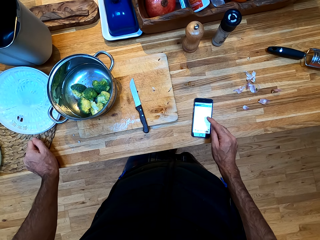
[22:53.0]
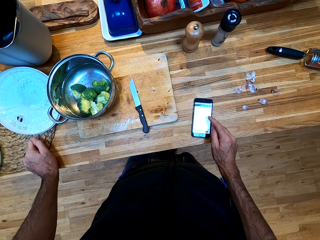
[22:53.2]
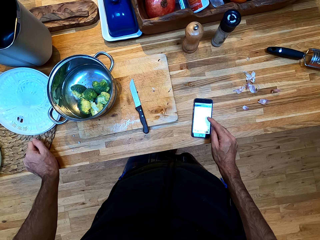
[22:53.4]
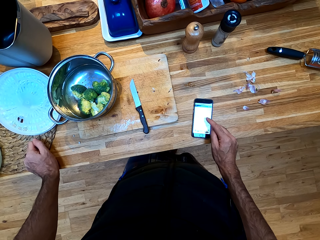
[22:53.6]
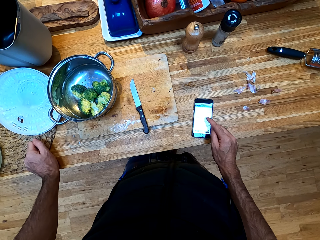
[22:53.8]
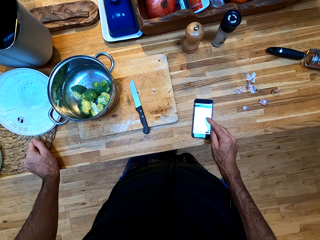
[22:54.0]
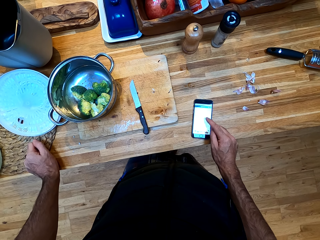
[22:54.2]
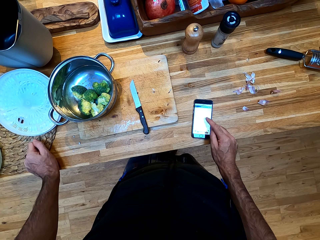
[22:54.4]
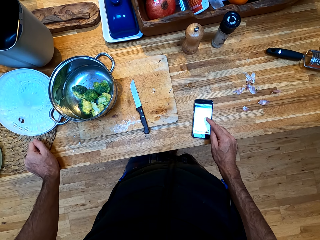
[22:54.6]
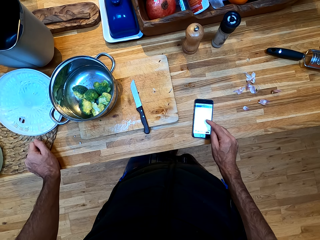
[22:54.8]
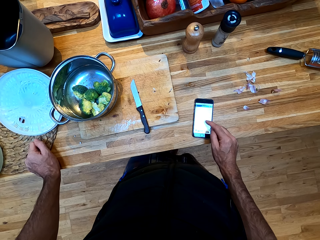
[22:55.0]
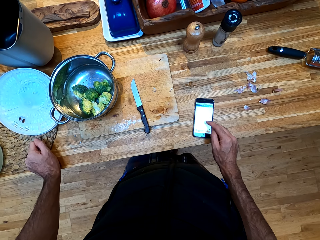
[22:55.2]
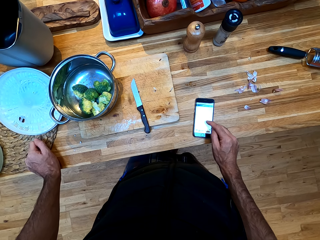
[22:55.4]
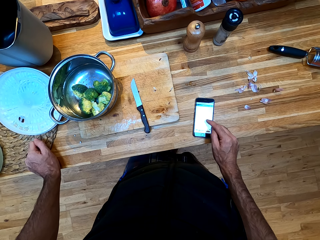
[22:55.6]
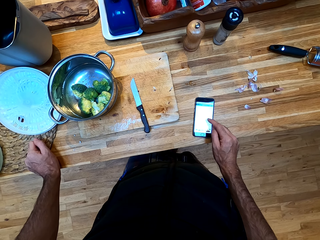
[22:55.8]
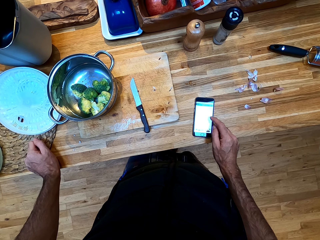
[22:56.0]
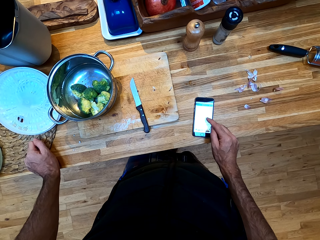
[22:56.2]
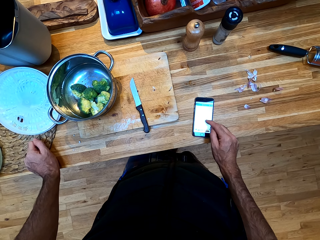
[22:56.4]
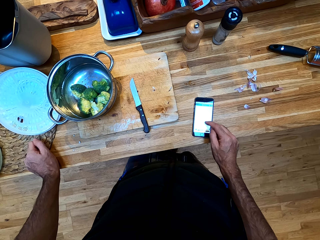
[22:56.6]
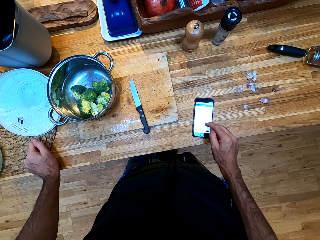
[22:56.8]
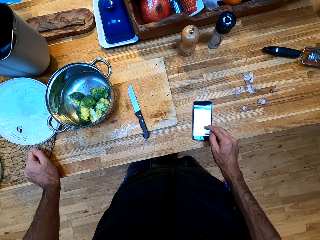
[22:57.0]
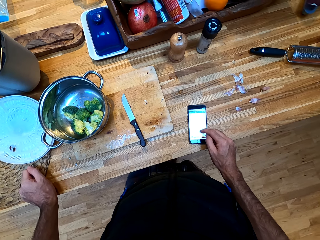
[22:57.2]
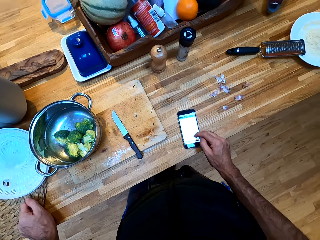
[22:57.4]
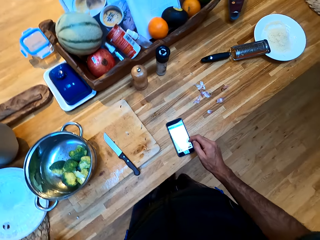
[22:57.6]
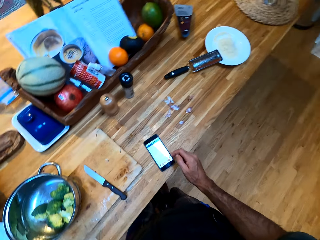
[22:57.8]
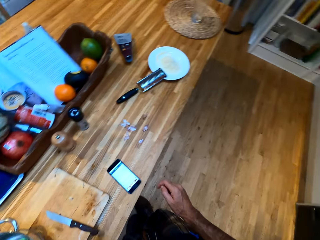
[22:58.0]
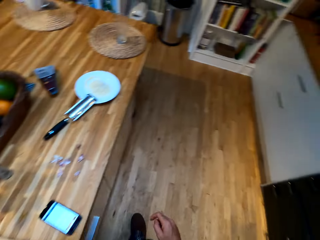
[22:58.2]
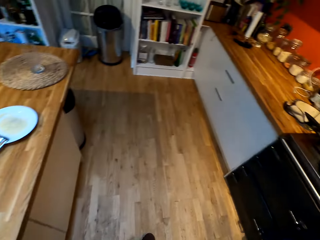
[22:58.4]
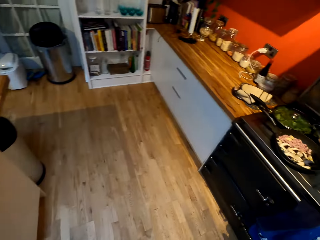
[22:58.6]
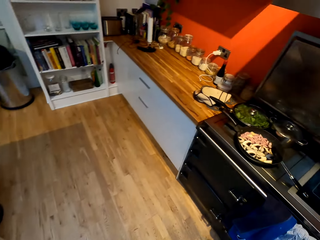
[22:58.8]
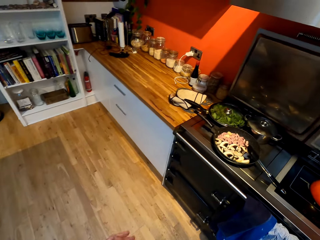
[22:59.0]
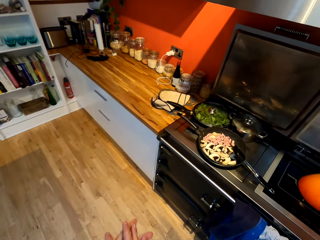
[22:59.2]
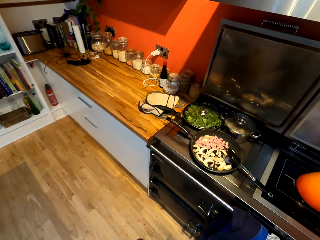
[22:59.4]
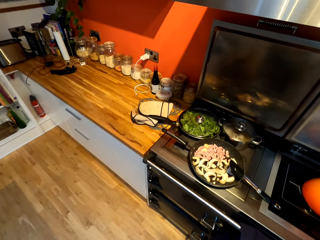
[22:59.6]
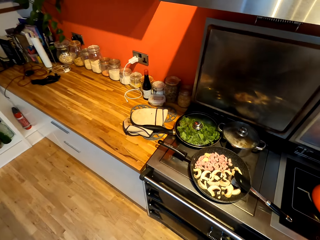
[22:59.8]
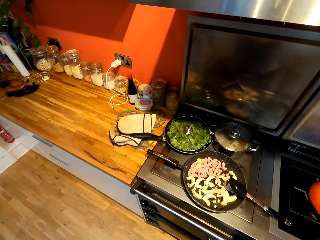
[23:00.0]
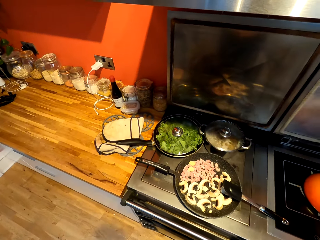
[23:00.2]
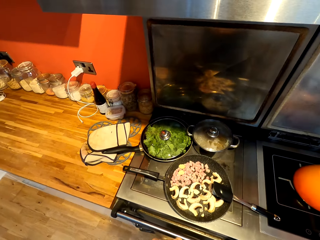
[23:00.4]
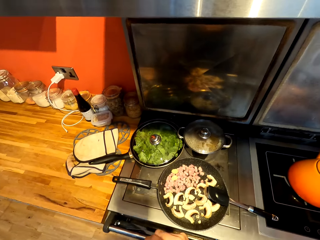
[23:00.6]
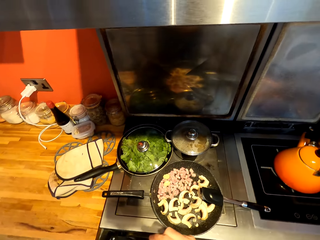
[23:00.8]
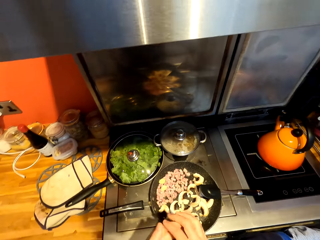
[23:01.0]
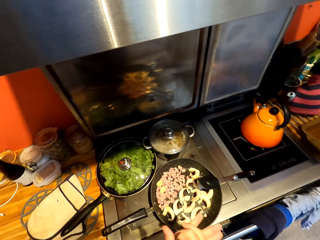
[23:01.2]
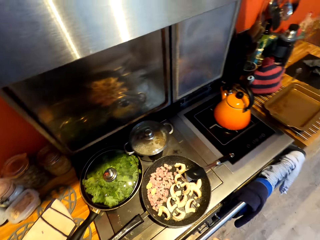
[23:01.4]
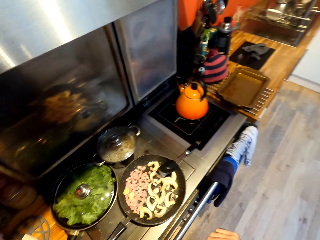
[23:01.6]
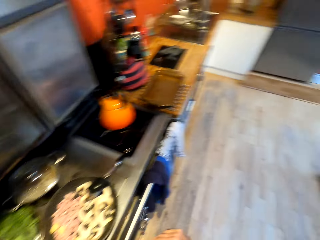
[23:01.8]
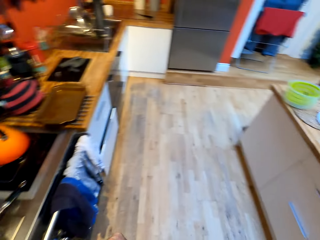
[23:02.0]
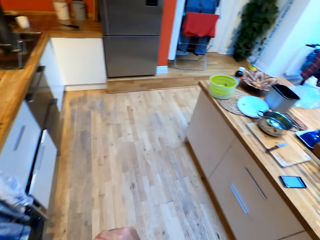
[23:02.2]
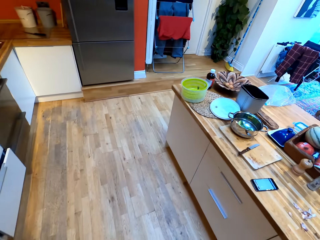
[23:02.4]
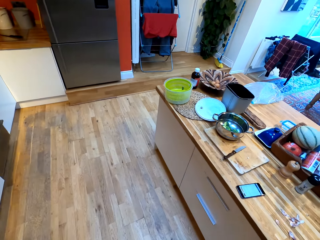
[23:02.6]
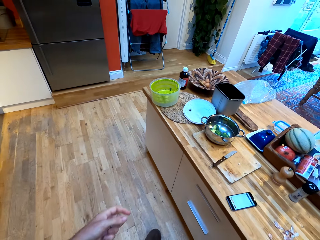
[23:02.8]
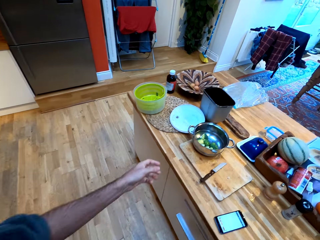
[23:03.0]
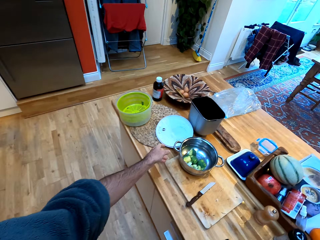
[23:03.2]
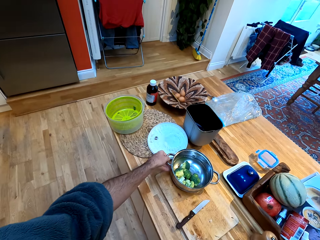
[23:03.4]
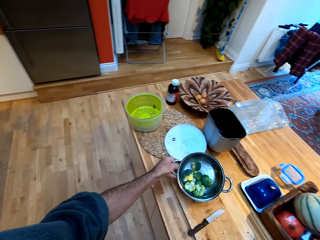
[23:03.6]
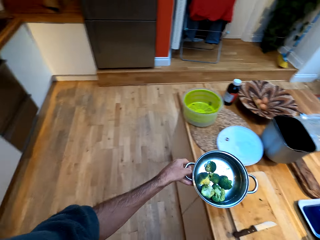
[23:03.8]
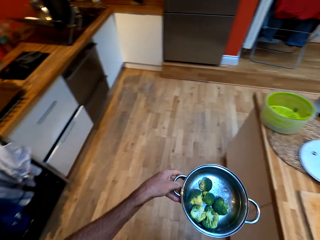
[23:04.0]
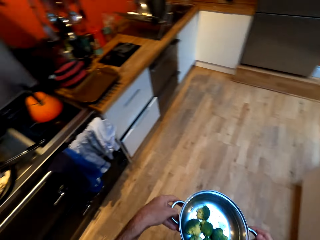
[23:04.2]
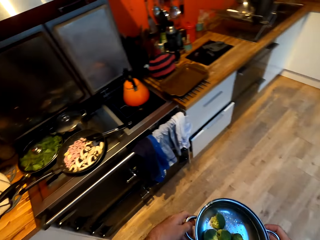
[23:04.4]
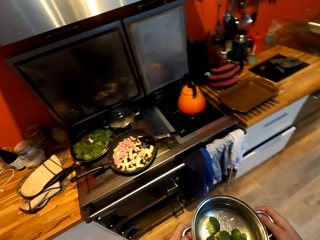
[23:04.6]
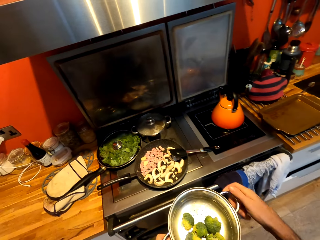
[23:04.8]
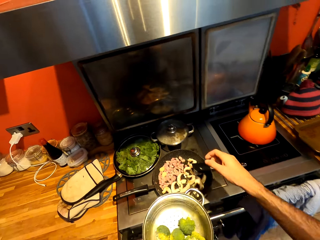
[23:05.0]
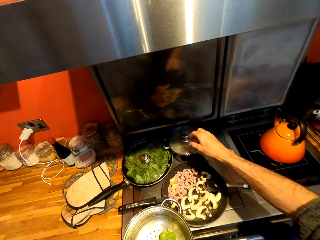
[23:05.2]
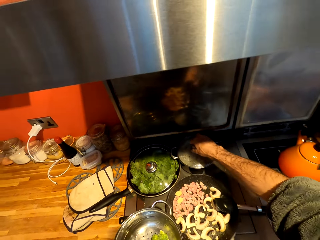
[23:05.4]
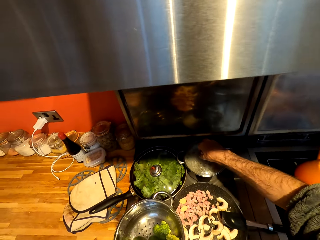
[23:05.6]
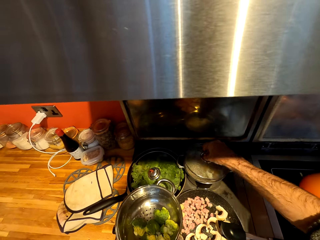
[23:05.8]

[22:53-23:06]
The camera wearer operates a mobile phone. He walks around a kitchen. He rubs his hands. He walks around the kitchen. He picks up a steamer pot from the counter. He walks around the kitchen.

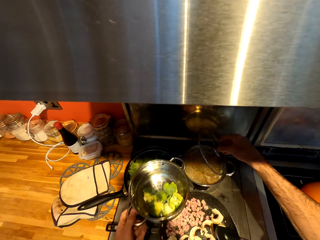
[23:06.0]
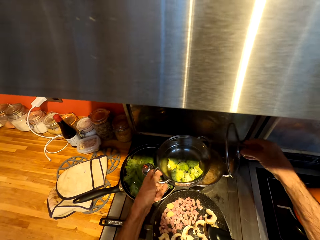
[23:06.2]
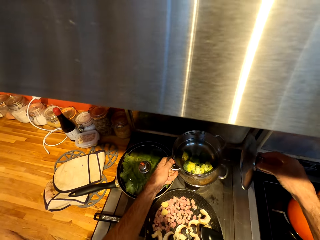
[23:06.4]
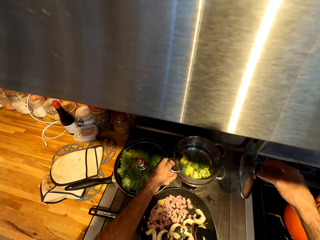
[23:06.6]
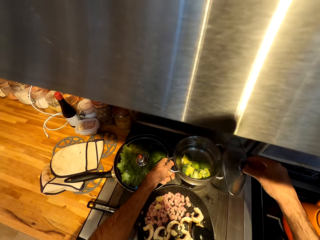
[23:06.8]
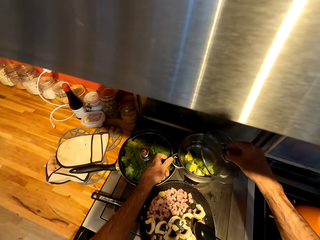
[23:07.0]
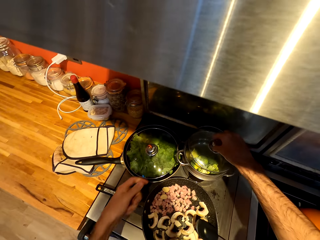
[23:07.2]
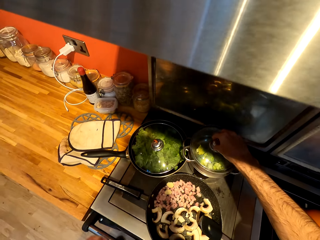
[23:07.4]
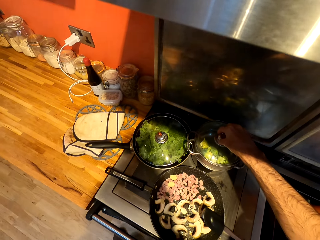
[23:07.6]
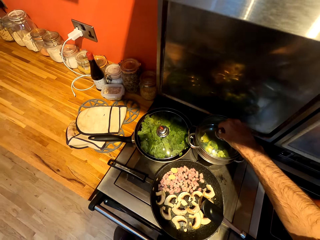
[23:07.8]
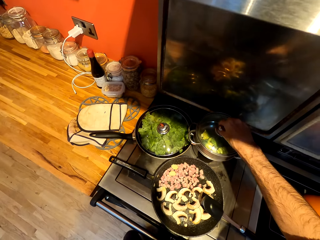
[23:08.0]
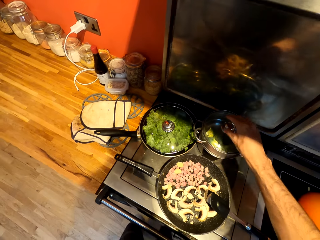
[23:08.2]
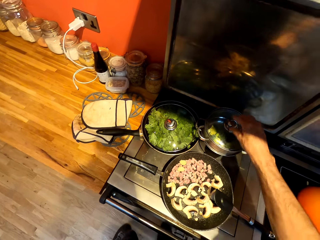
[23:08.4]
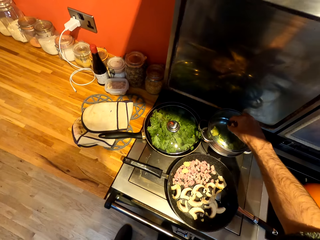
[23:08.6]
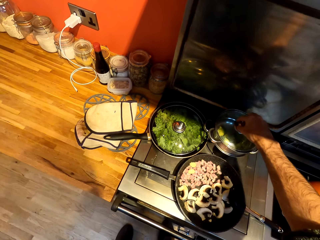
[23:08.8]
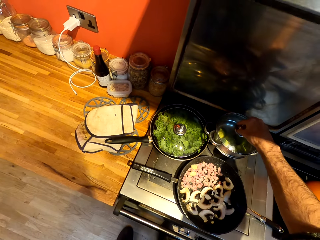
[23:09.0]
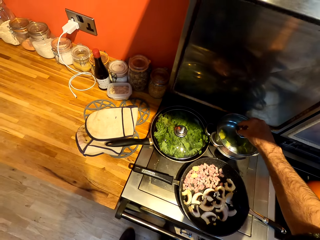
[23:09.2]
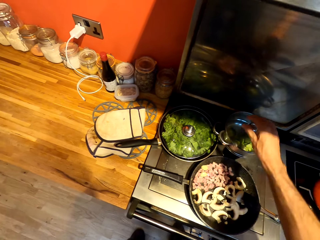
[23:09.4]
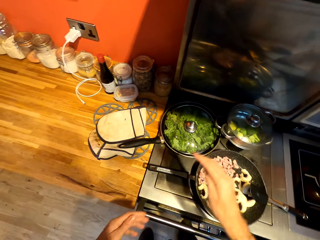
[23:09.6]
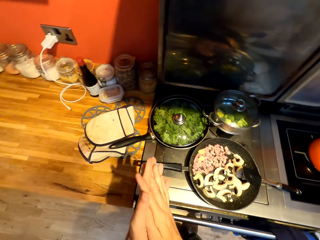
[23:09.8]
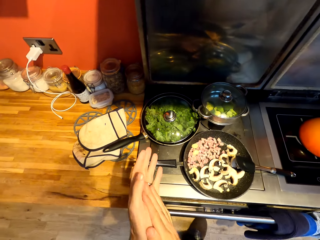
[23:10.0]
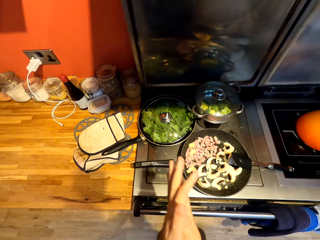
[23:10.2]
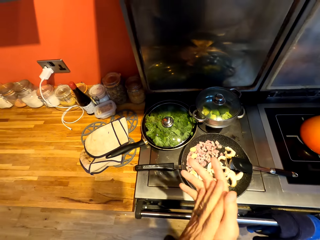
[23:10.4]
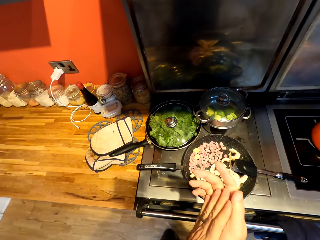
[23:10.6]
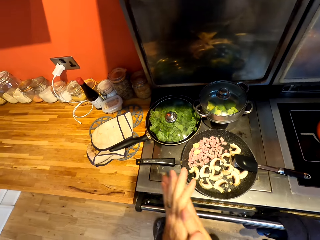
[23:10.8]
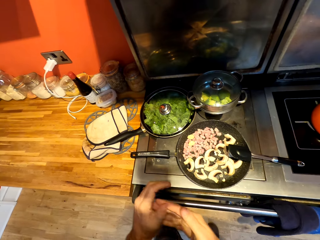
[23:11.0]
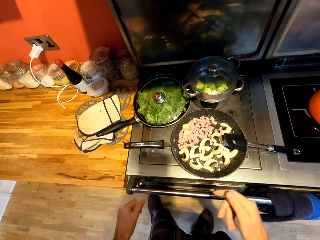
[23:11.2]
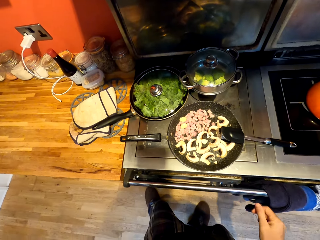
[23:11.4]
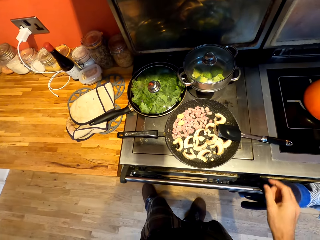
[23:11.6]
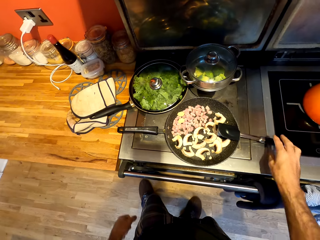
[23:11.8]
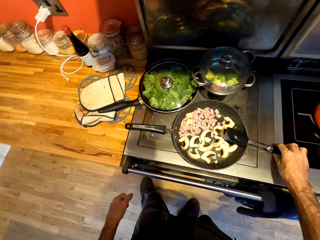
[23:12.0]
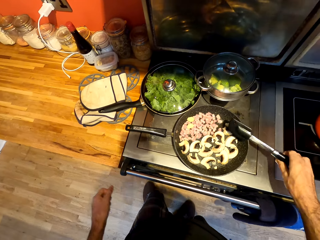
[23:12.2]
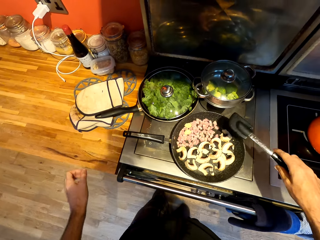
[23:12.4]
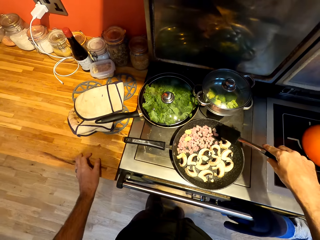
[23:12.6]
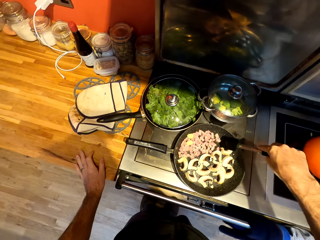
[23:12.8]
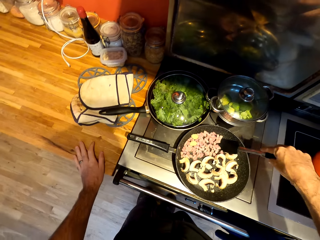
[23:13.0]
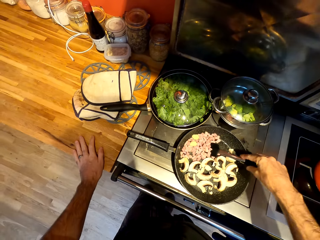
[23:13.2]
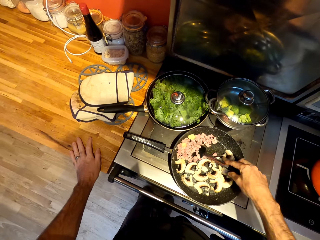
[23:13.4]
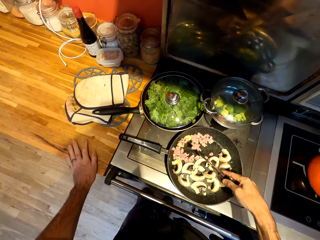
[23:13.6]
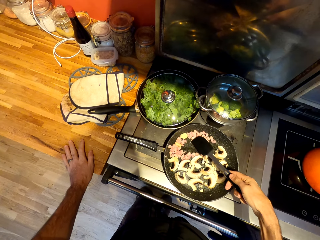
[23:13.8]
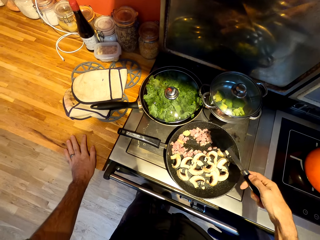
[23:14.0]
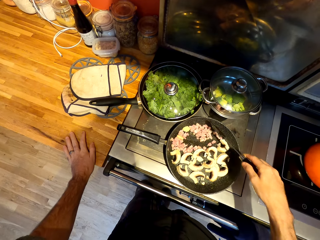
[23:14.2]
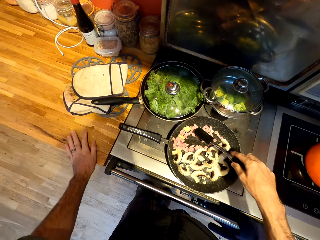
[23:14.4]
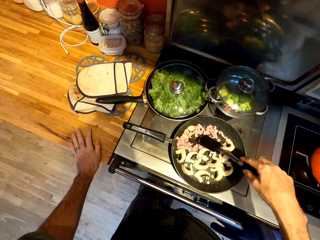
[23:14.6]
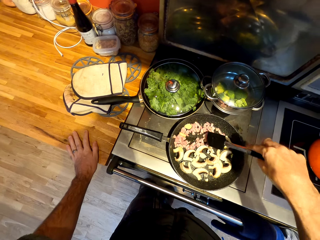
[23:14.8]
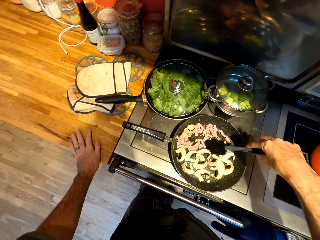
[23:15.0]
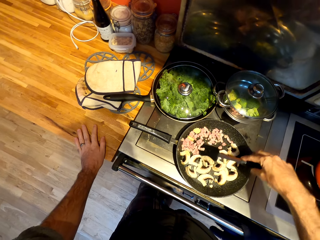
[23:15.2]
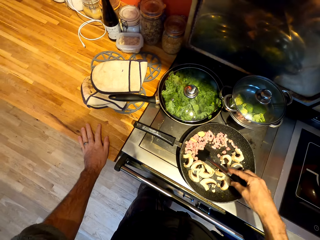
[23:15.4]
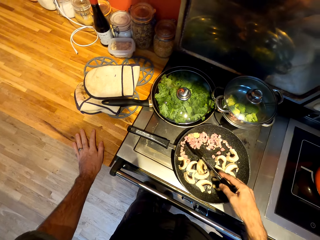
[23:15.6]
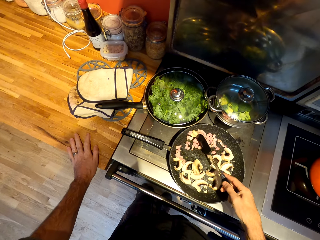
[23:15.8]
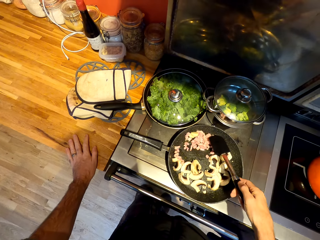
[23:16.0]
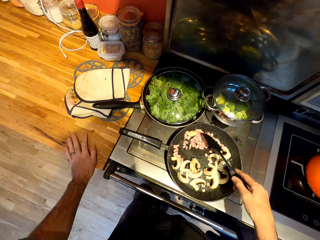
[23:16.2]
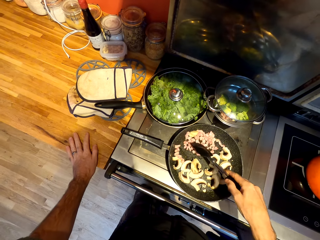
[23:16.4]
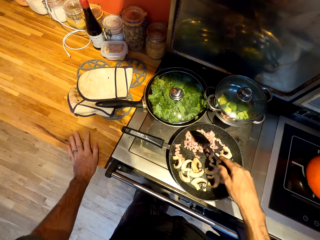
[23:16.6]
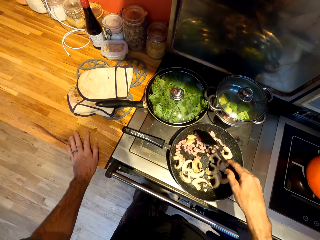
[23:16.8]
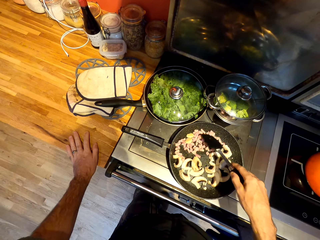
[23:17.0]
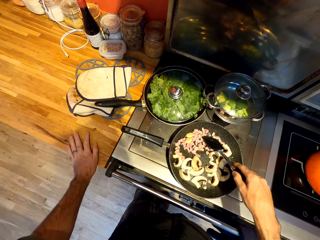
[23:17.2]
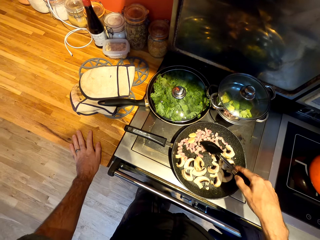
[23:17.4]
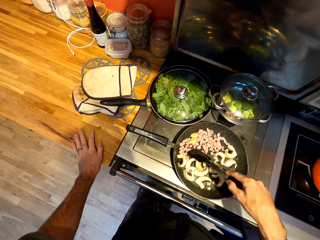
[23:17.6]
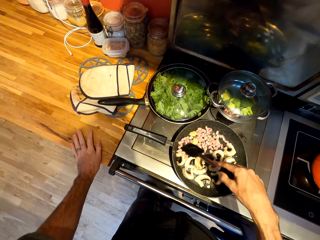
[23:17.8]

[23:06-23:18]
The camera wearer picks up a lid from a cooking pot. He puts a steamer pot on the cooking pot, puts down the lid on the cooking pot and adjusts the lid on the cooking pot. He rubs his hands. He picks up a spatula from a pan and stirs food on the pan with the spatula.
